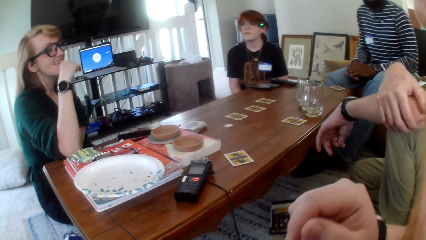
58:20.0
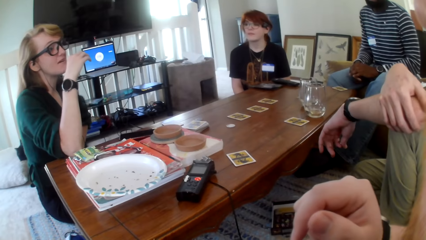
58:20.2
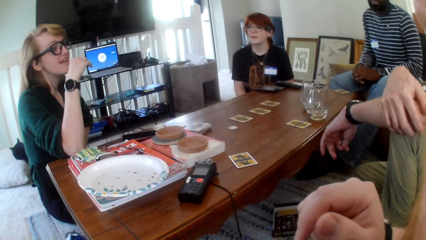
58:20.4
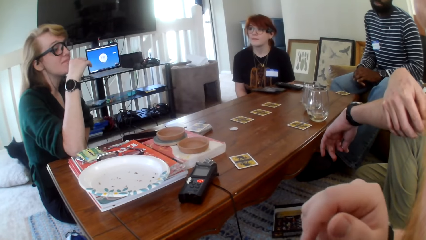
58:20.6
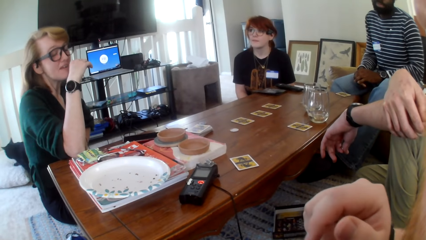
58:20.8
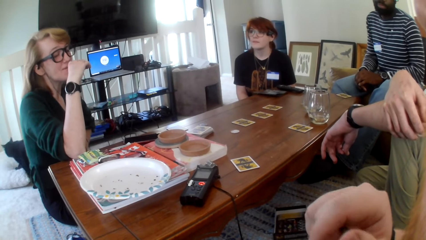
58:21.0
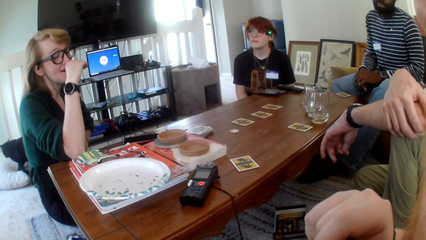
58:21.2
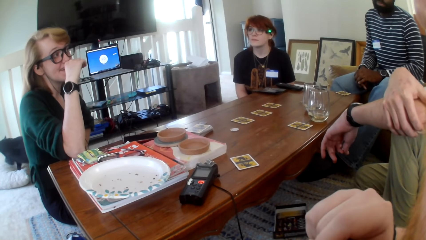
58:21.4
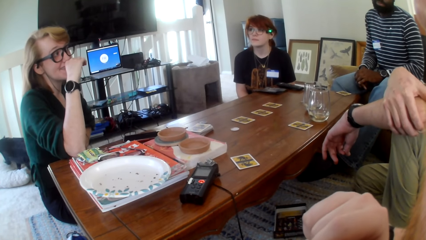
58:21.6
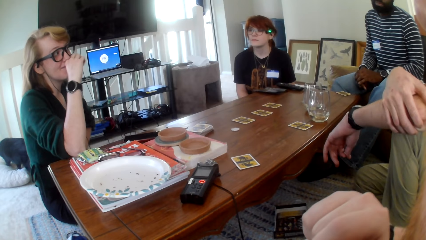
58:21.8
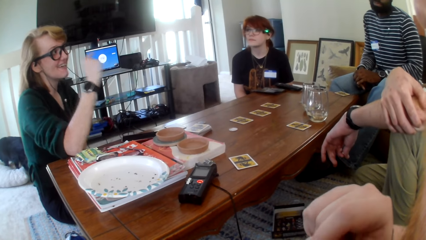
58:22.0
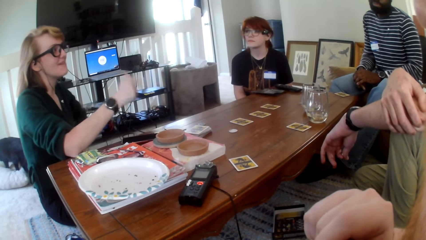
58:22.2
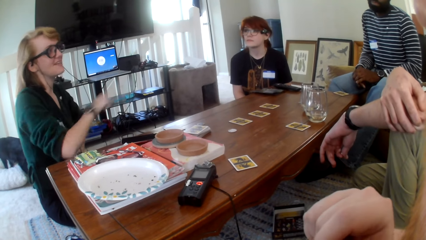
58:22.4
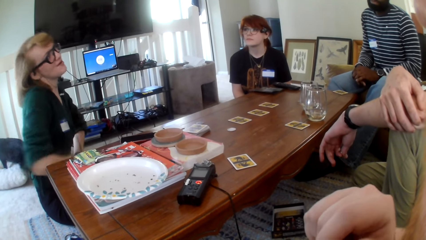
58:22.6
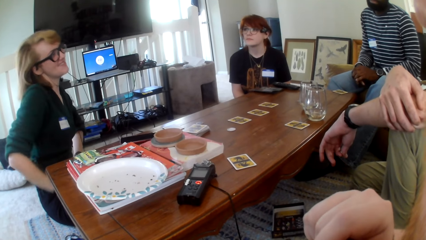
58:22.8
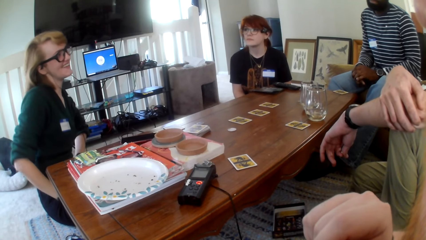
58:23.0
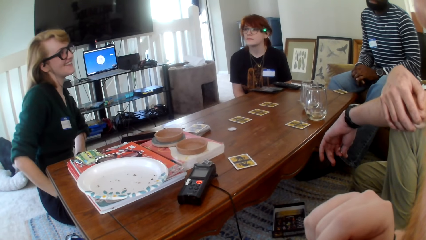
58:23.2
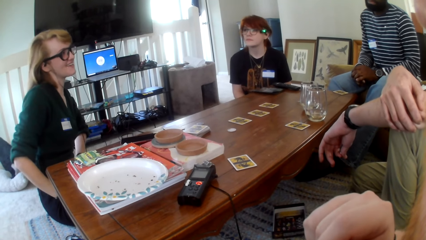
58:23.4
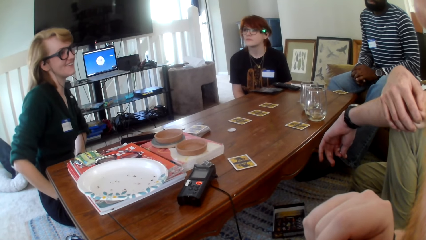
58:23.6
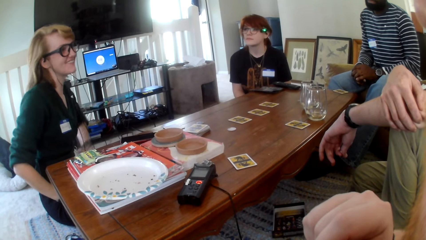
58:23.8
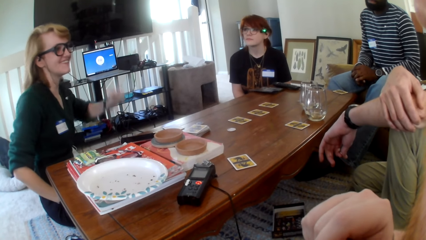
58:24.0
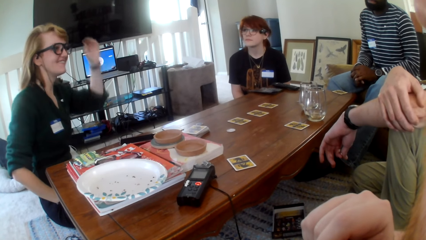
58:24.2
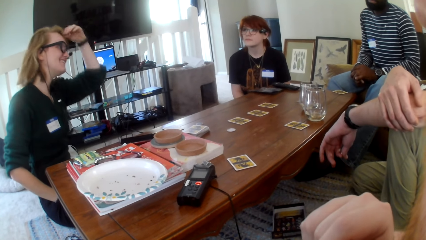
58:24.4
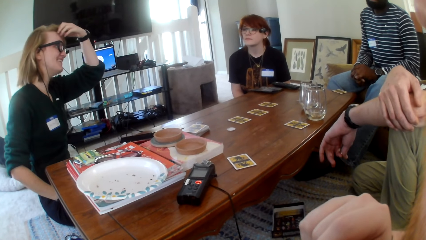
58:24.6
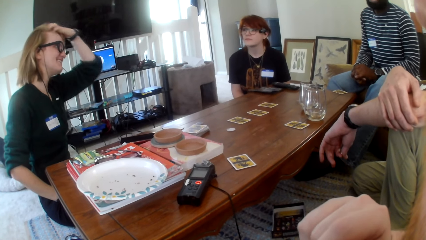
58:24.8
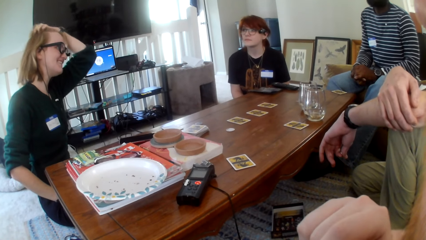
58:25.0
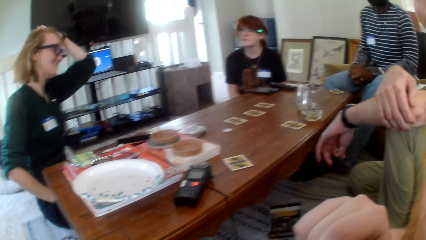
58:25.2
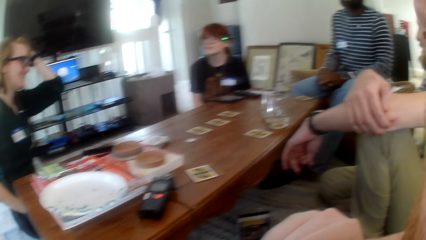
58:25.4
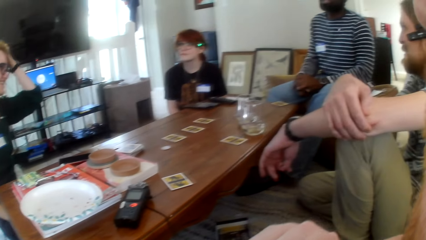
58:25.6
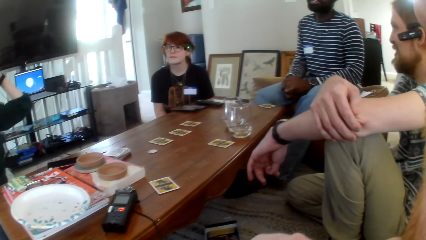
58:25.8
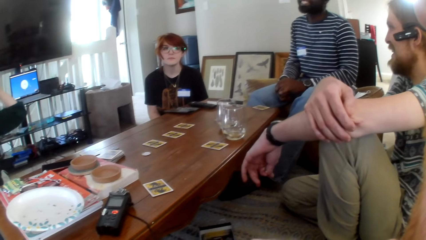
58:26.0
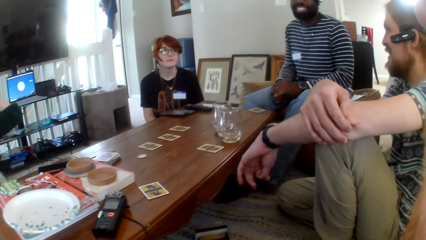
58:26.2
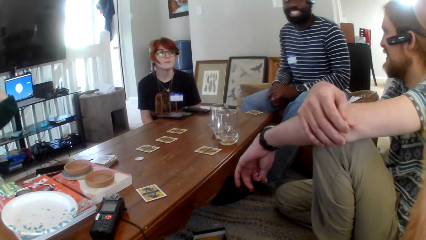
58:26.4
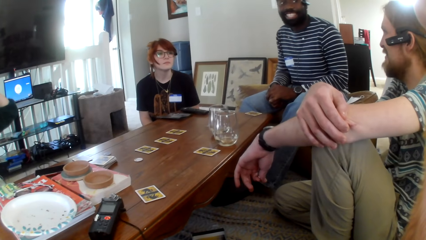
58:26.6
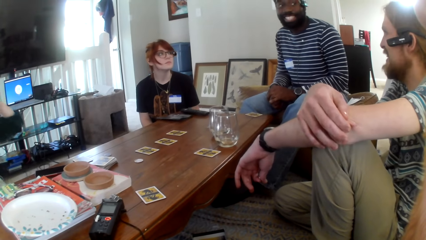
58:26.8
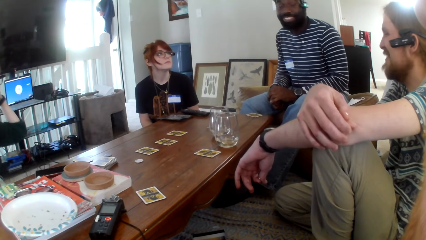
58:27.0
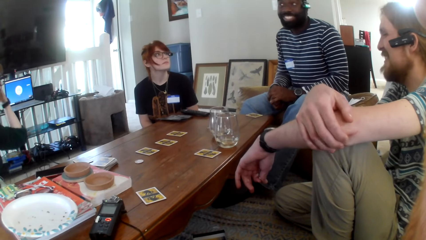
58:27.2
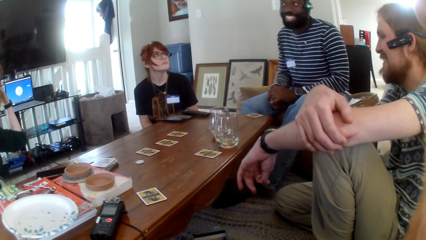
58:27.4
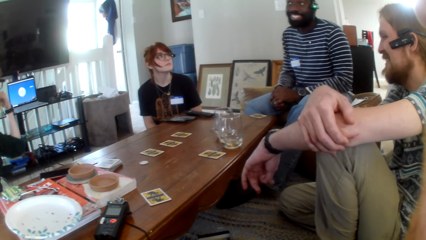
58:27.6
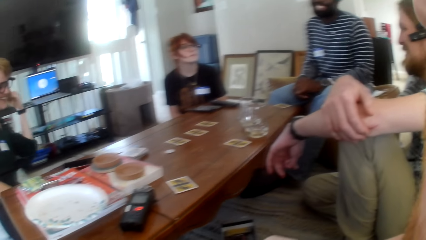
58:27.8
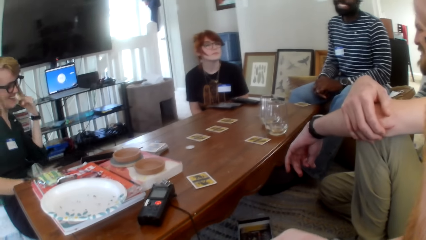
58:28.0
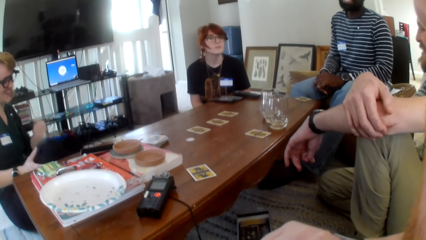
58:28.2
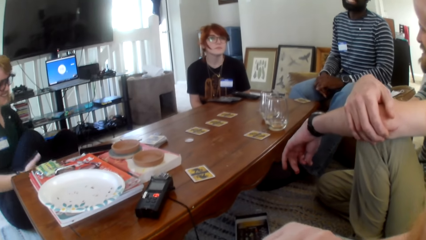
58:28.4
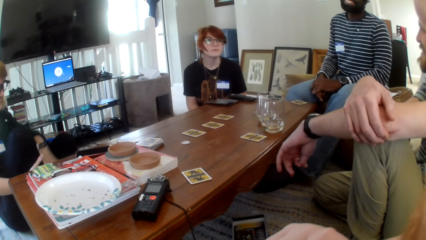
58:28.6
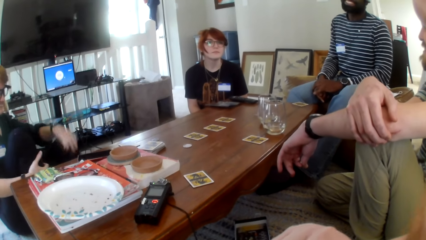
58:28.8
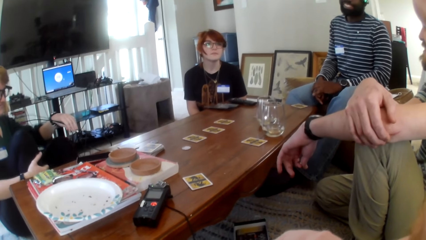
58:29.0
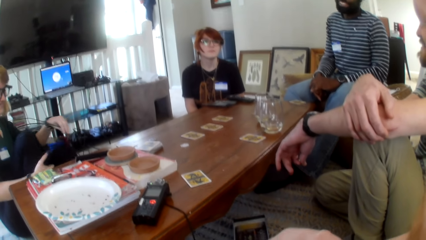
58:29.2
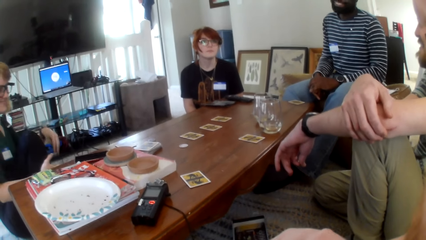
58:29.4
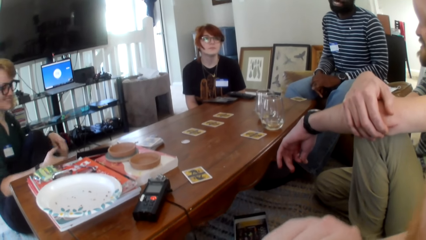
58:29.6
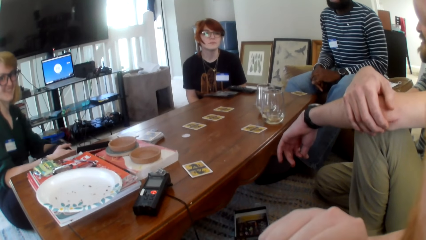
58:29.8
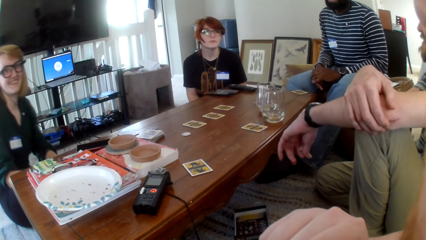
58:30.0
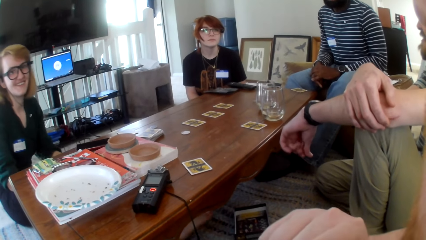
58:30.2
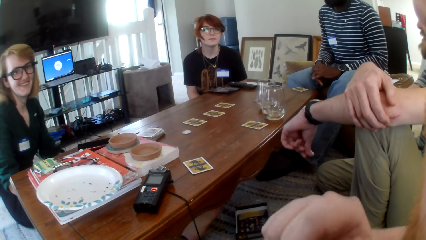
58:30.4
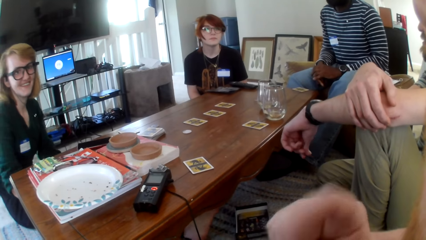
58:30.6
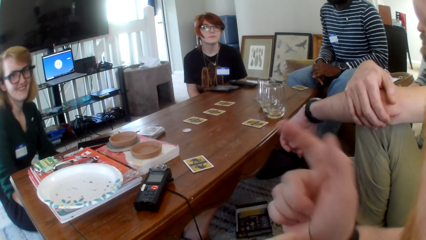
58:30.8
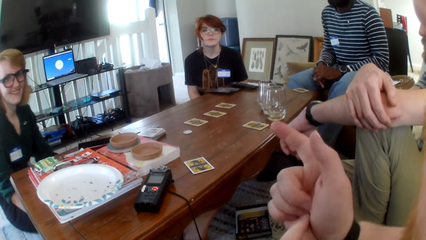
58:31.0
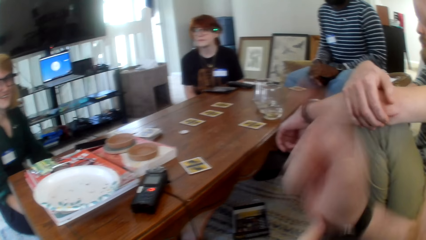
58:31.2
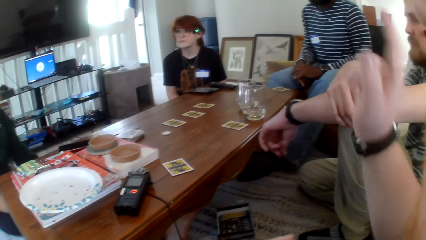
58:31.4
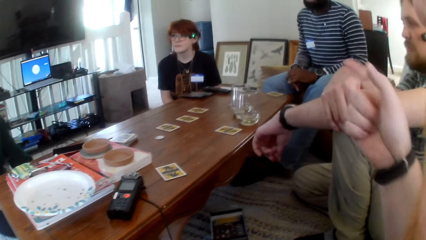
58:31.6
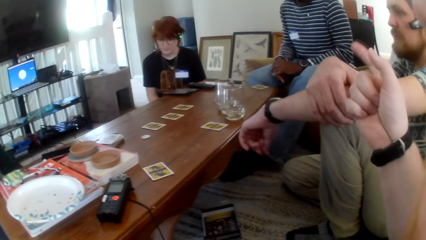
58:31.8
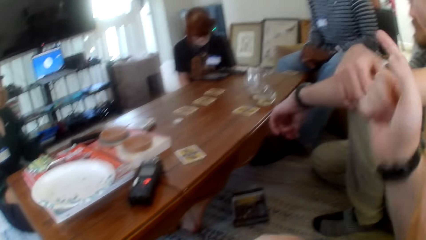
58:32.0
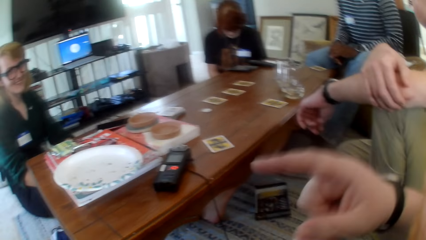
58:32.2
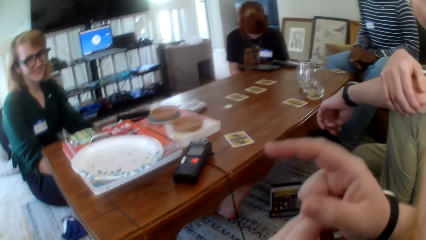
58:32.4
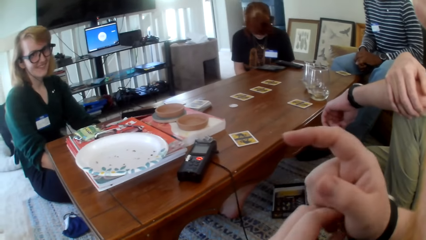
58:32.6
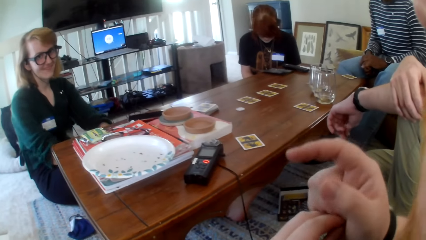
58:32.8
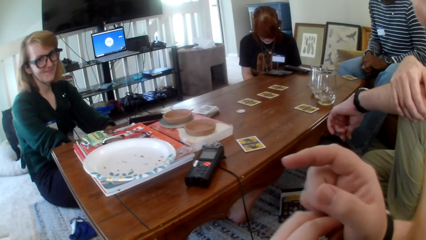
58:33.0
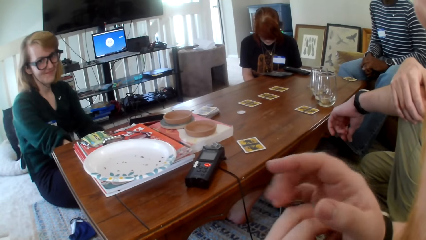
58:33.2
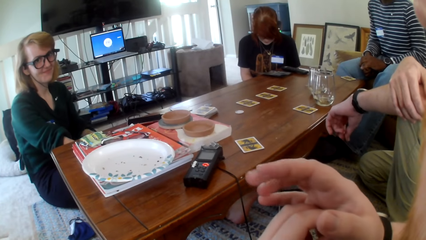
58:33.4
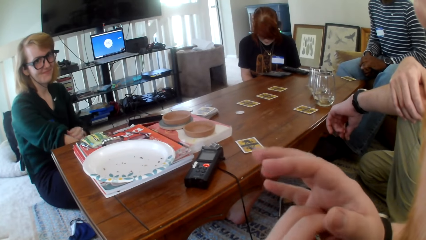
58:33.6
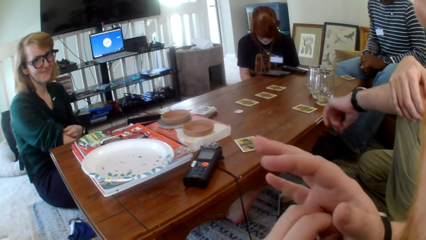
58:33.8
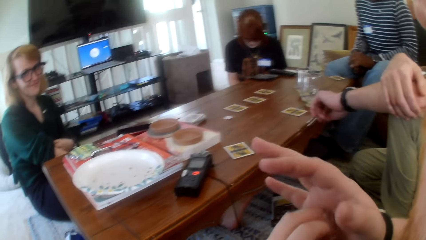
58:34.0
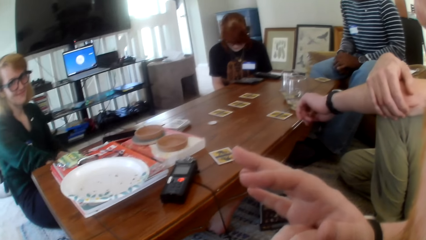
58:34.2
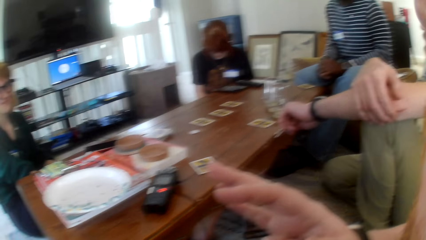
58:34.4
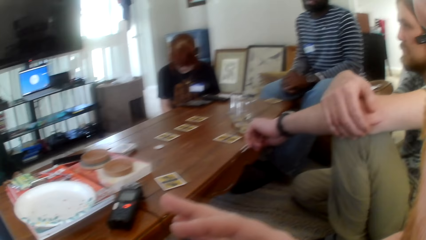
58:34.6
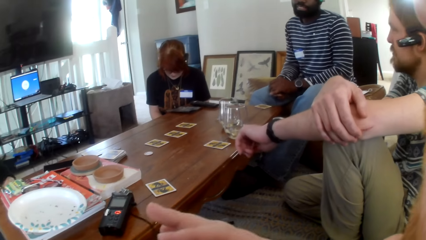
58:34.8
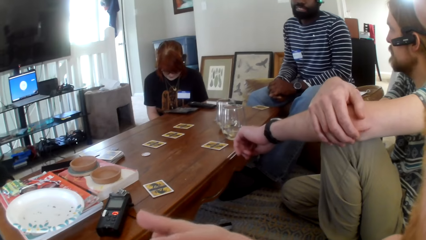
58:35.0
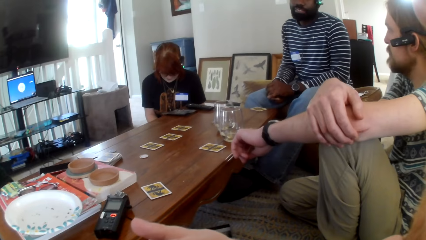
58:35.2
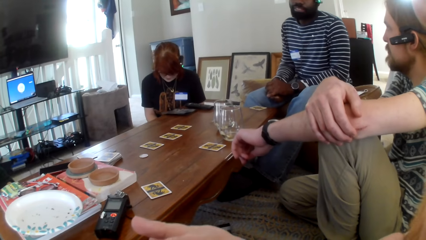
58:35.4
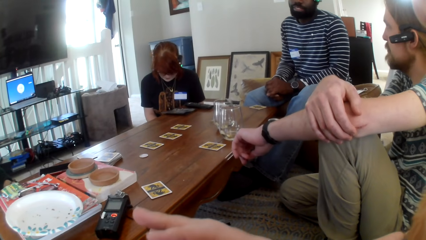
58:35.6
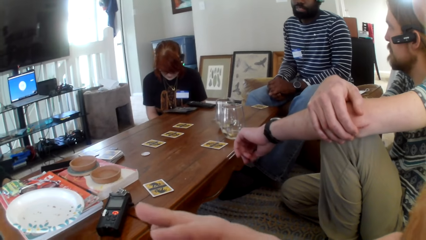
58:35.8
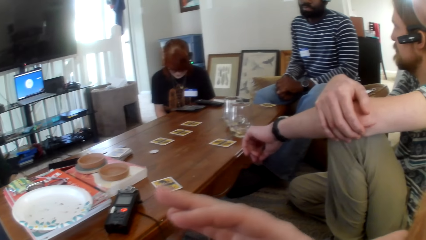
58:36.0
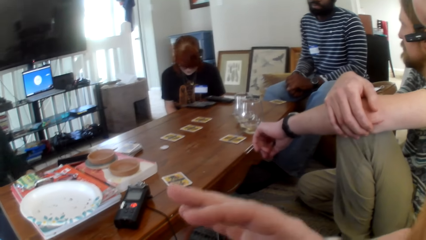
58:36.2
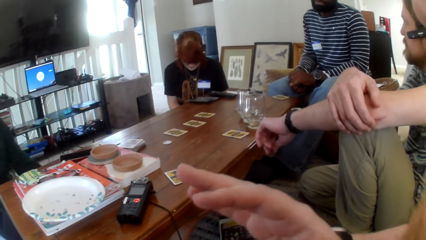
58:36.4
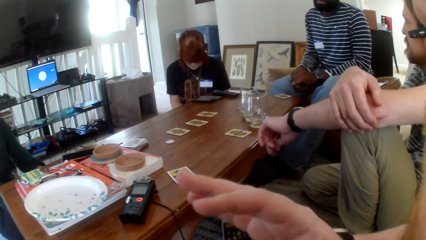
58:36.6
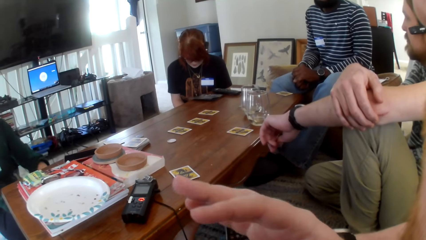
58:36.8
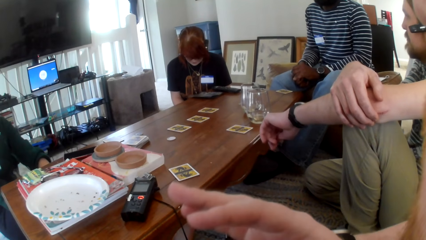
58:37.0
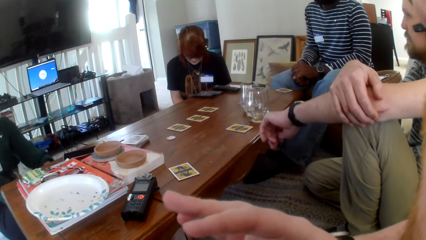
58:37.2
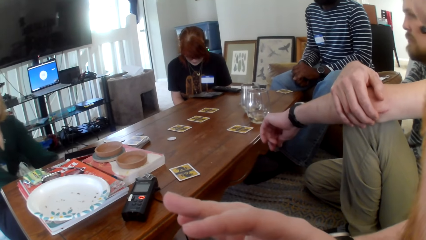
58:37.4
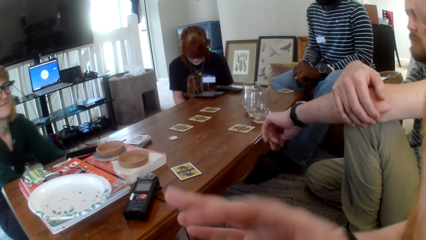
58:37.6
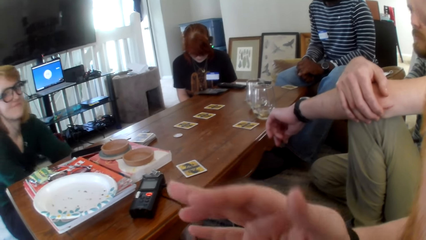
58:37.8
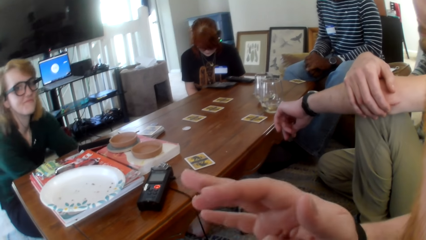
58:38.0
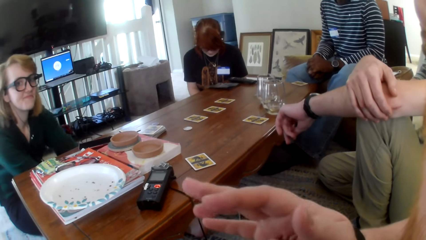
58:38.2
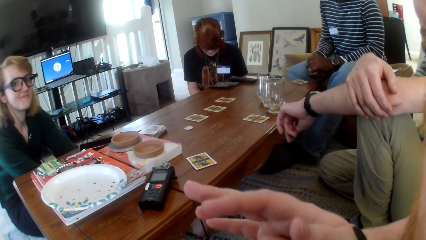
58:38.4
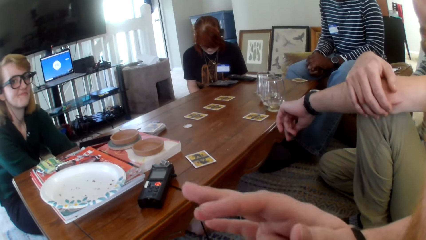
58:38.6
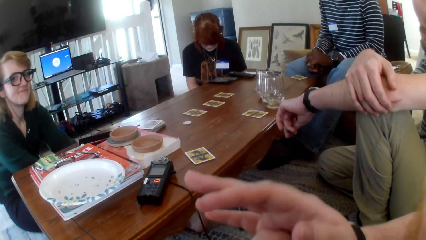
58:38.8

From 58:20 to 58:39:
A person places a hand on the mouth. The person touches hair. The camera wearer points up.
